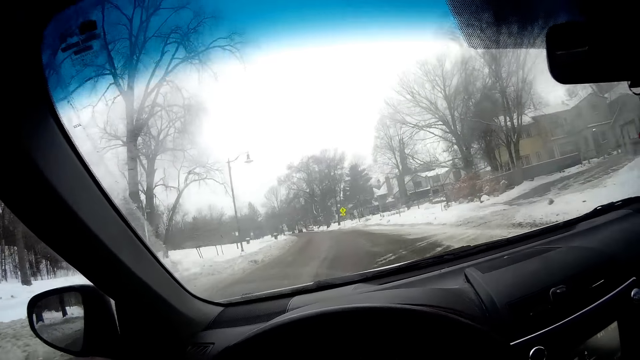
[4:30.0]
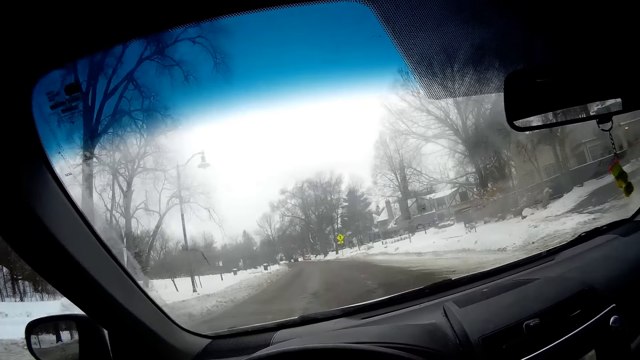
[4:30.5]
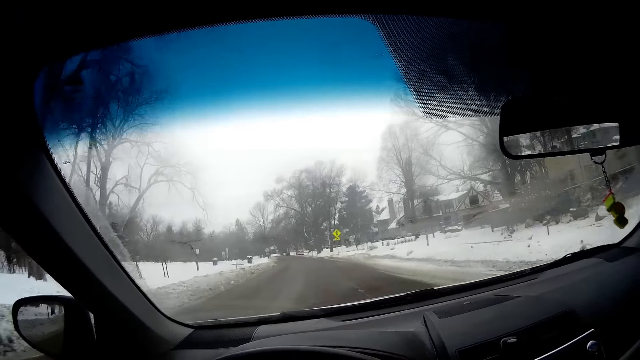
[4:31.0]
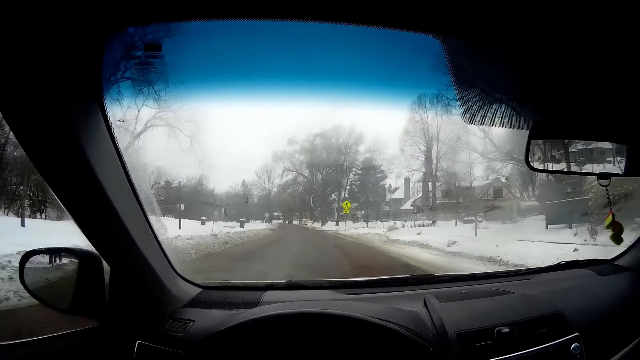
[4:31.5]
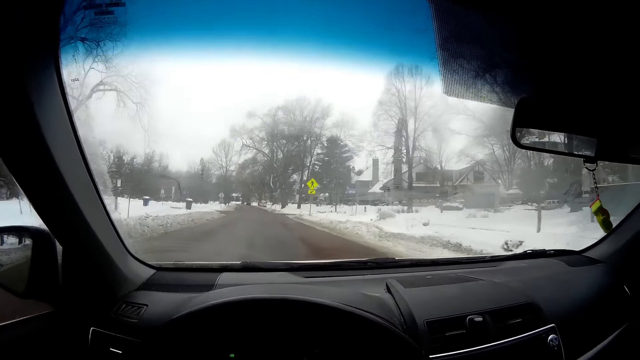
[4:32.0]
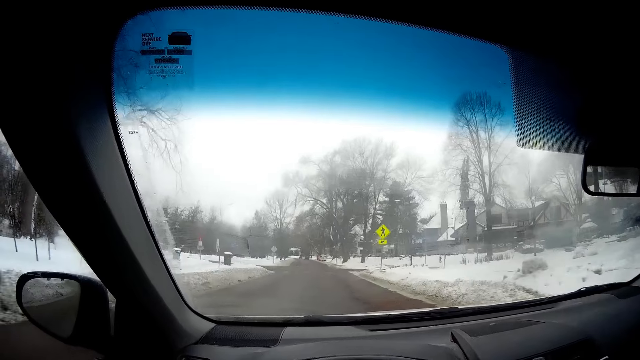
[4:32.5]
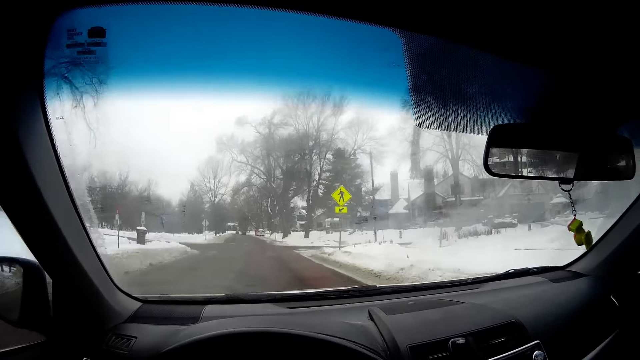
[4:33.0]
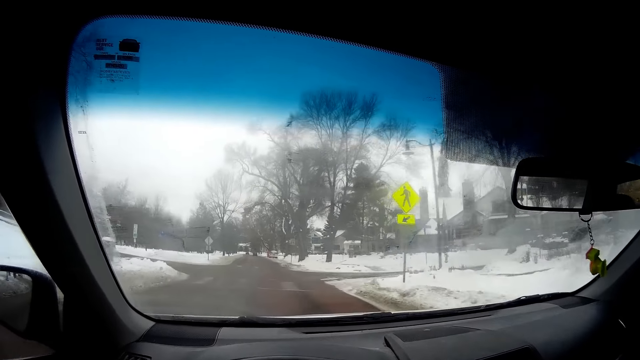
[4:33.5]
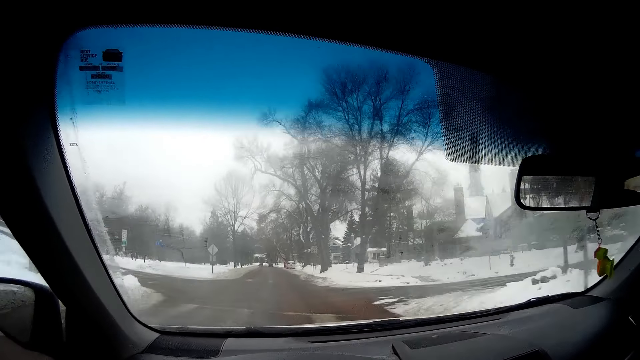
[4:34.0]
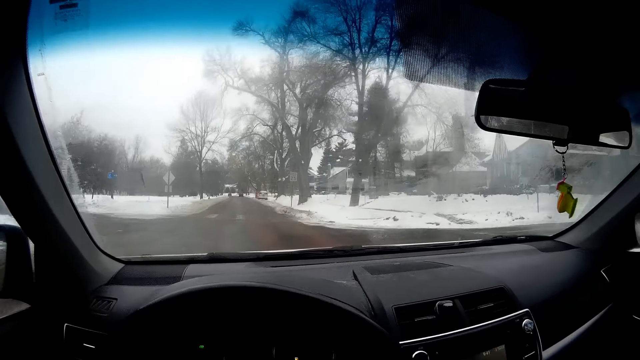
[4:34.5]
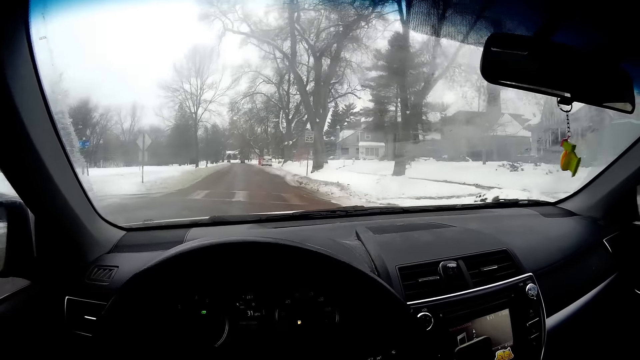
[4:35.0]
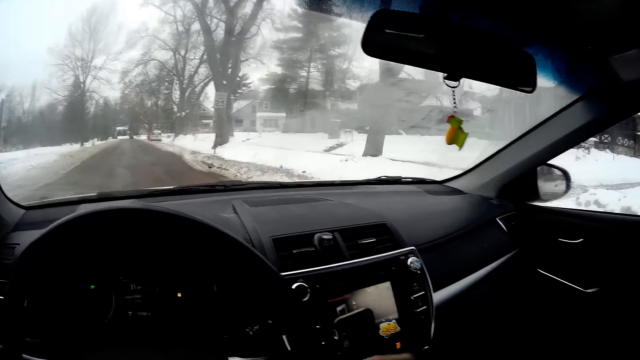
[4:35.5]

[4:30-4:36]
The camera wearer changes the position of the phone with his right hand.

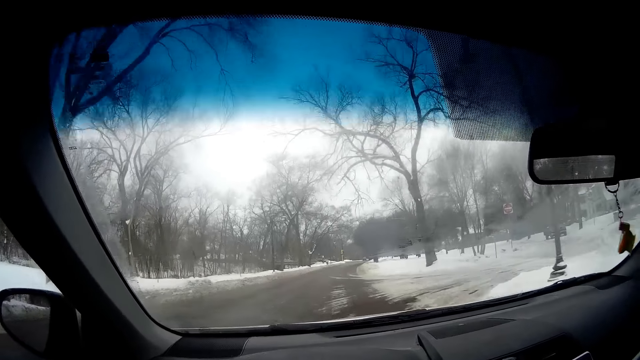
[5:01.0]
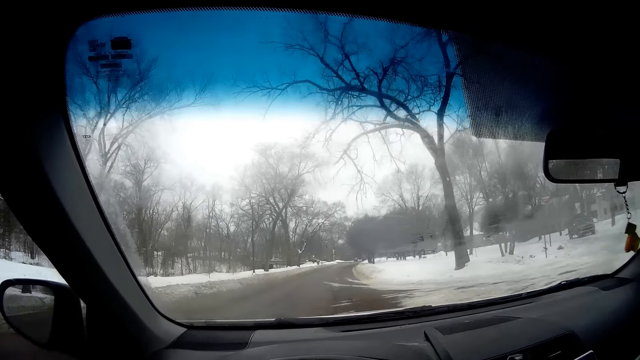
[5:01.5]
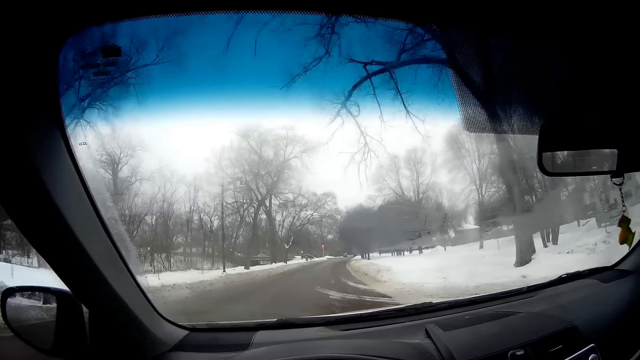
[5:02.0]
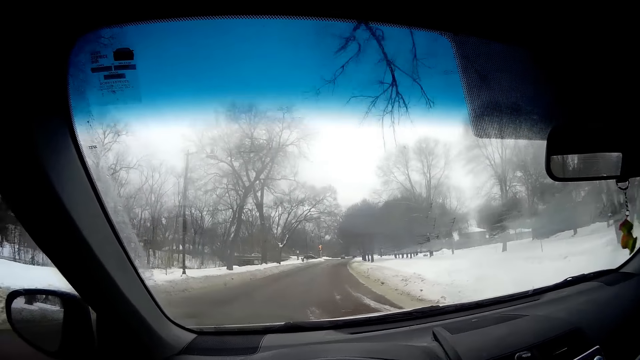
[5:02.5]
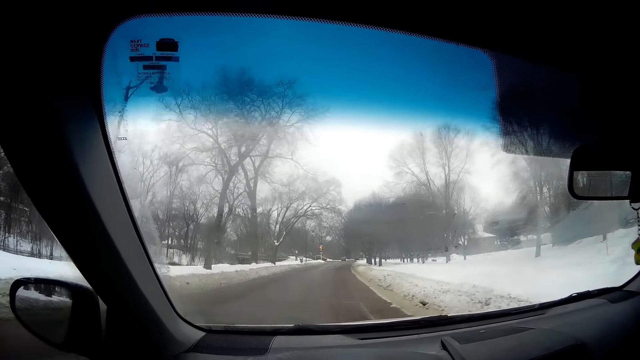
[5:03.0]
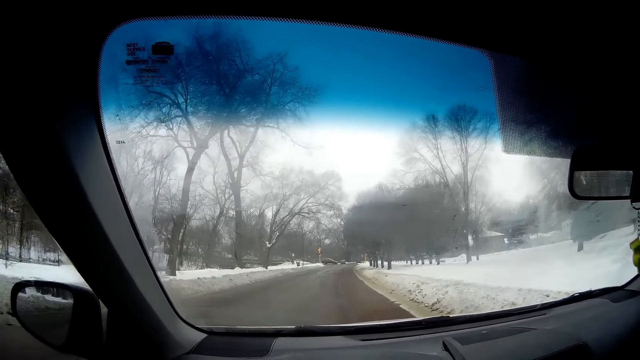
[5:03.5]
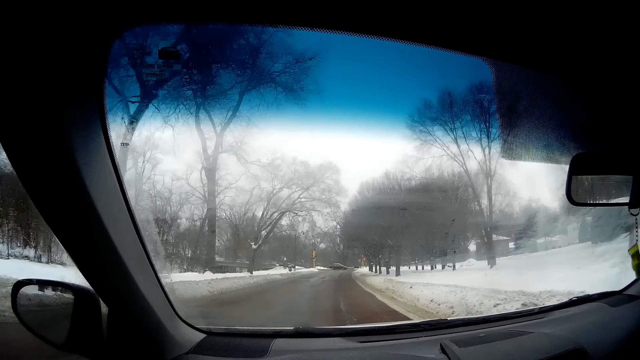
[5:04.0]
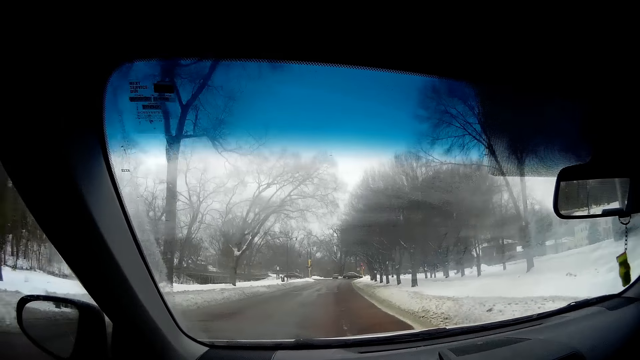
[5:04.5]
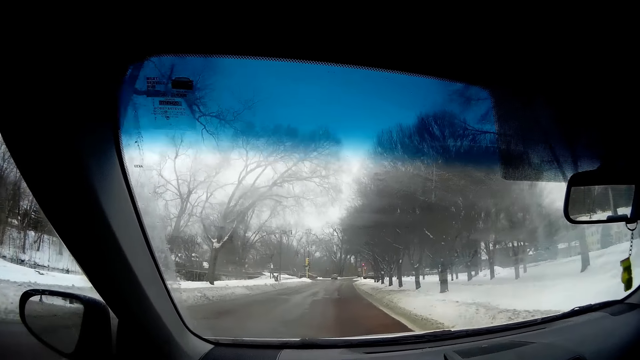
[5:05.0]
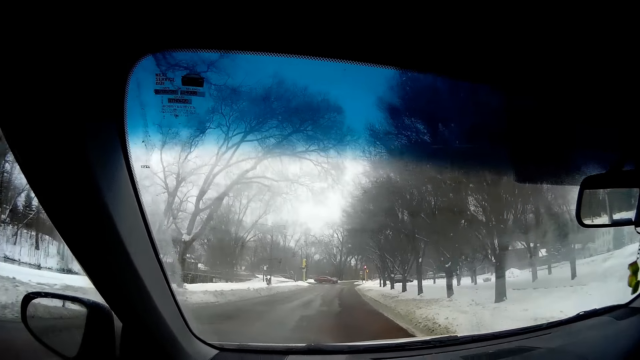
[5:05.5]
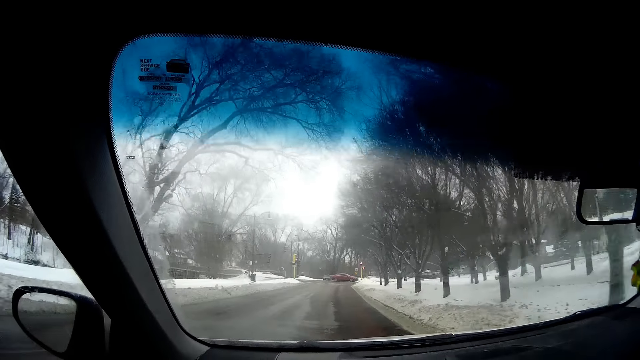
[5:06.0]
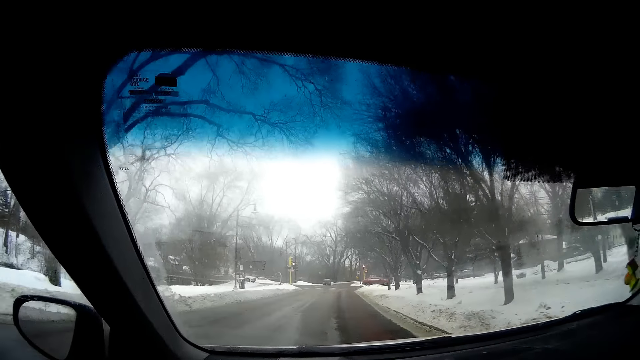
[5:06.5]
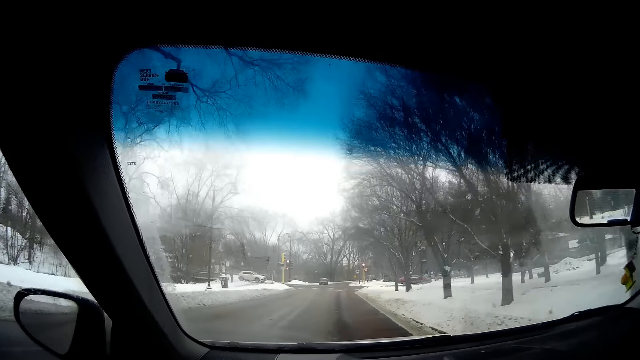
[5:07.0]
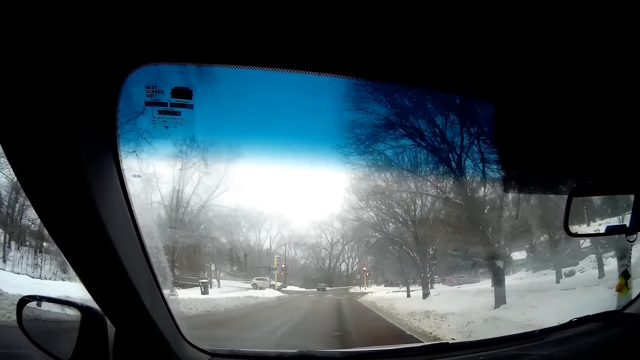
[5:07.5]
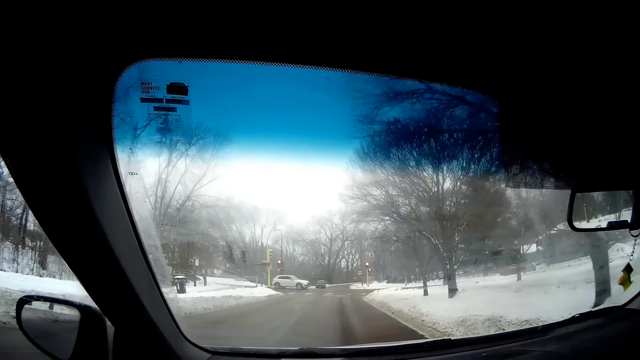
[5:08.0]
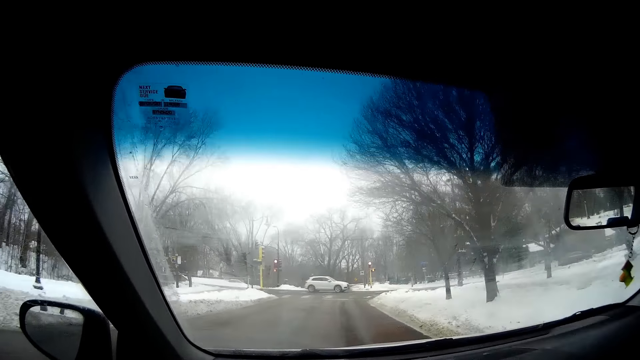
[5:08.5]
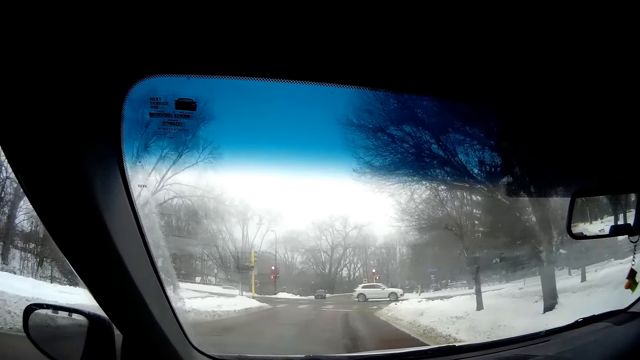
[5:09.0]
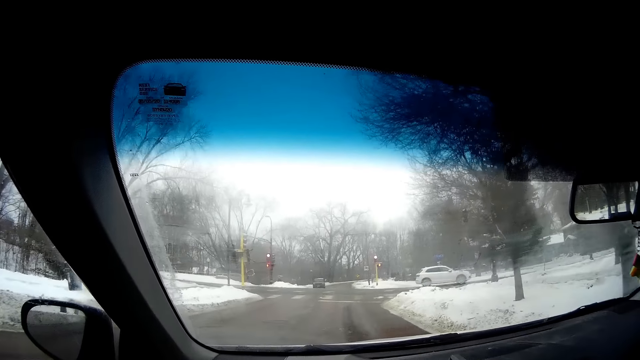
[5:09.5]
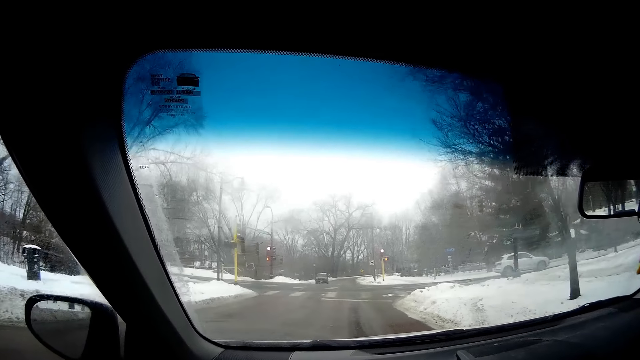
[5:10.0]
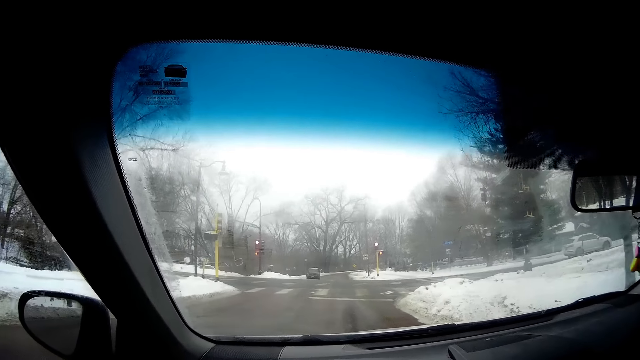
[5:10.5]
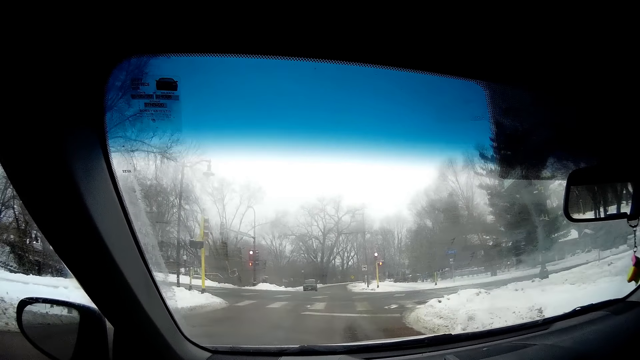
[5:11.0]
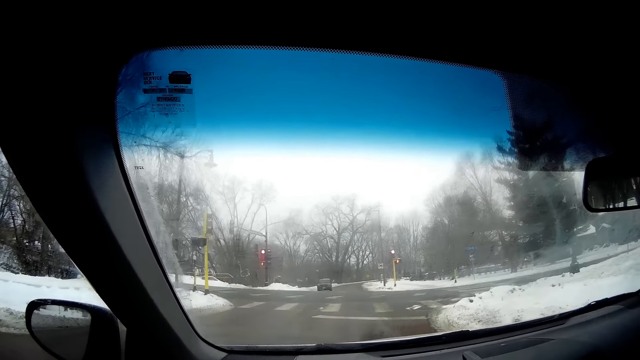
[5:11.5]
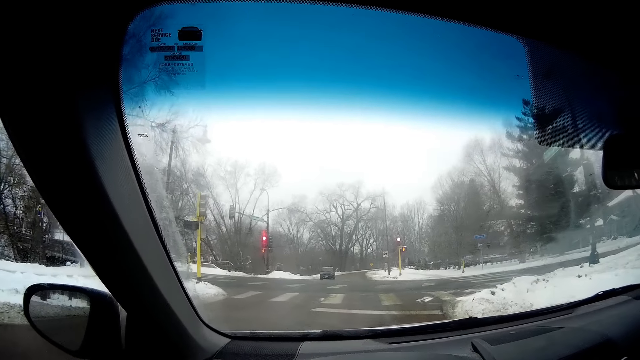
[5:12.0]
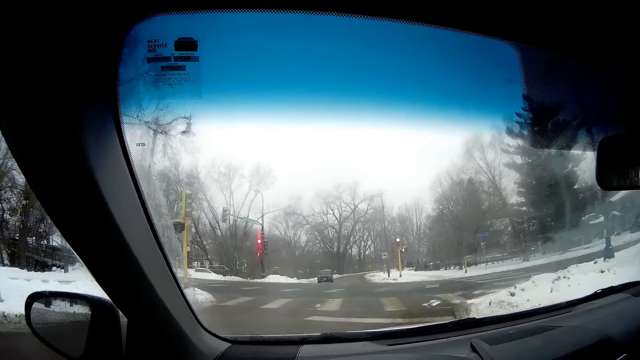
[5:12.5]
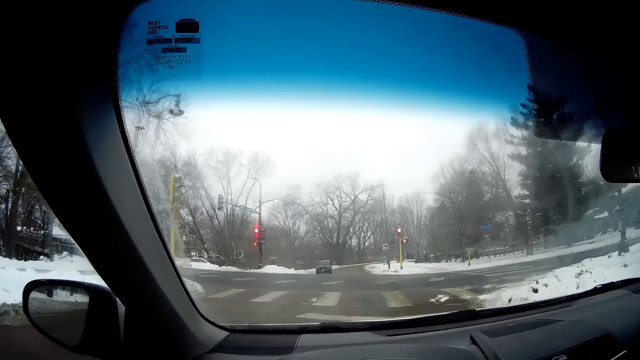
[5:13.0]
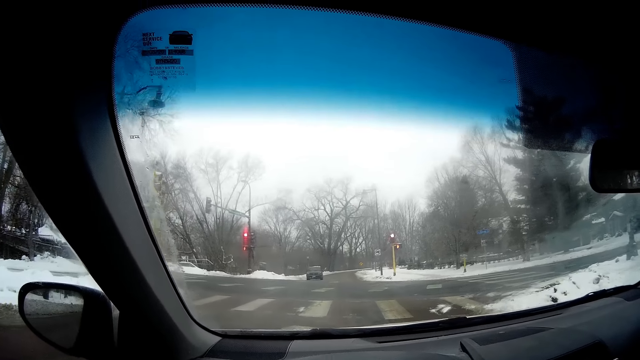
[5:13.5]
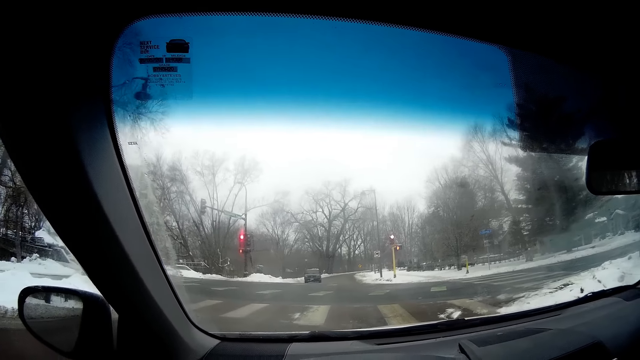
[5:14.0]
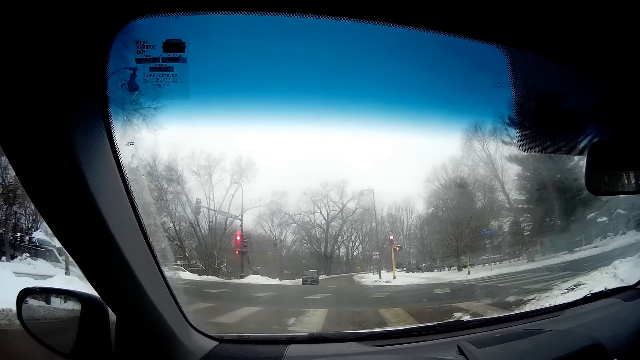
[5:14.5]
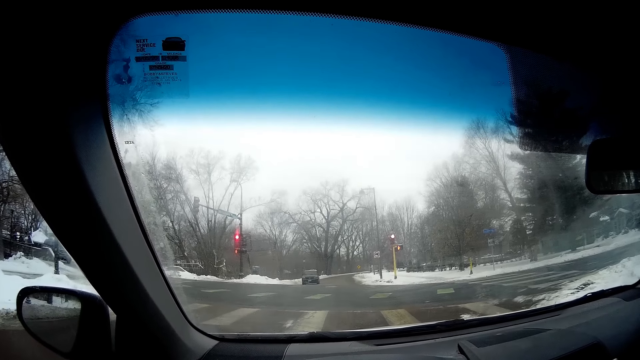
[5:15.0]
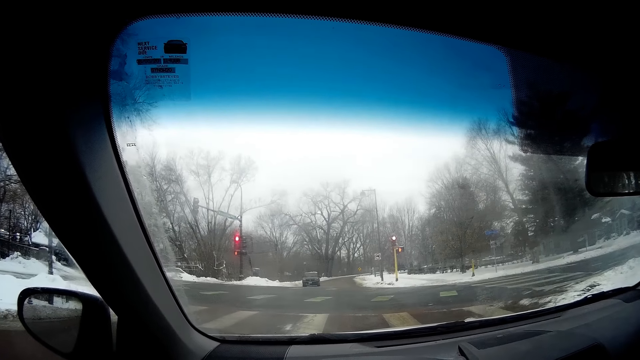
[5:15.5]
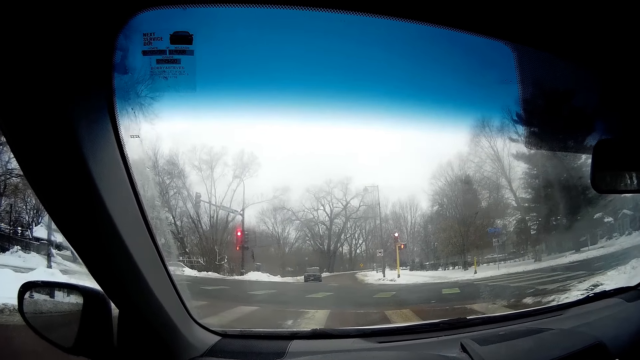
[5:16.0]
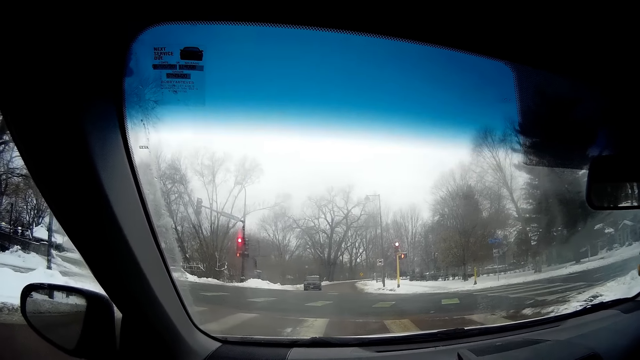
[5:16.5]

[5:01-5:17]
A black car drives across the camera wearer. Another black car drives across the camera wearer. A white car drives across the camera wearer. The camera wearer stops the car.
